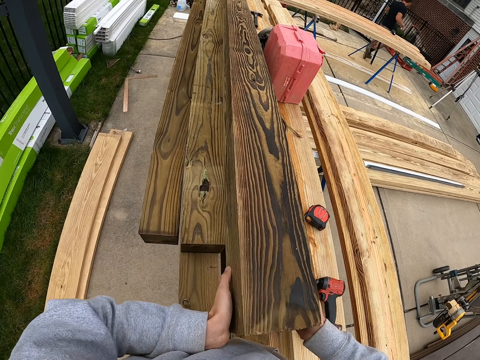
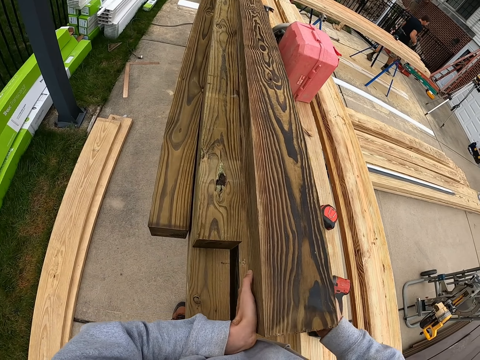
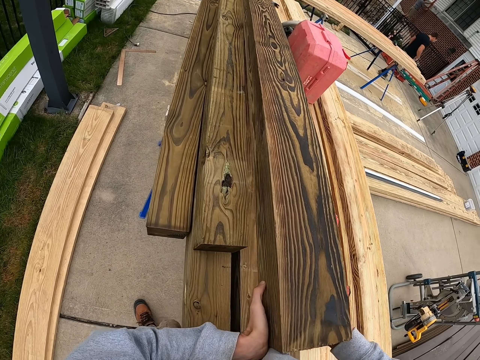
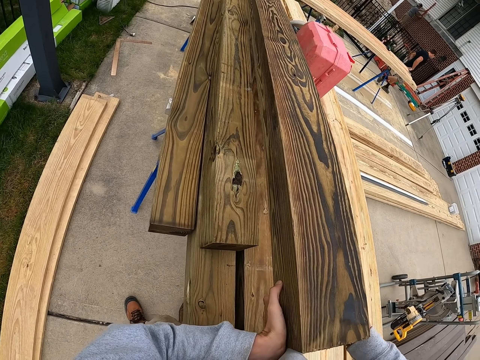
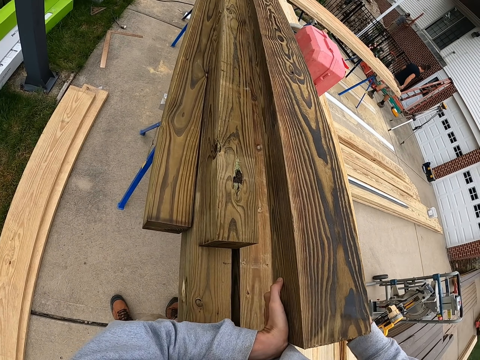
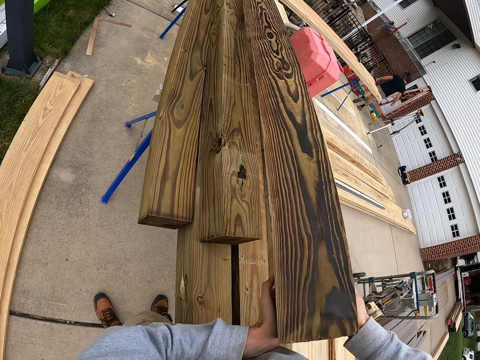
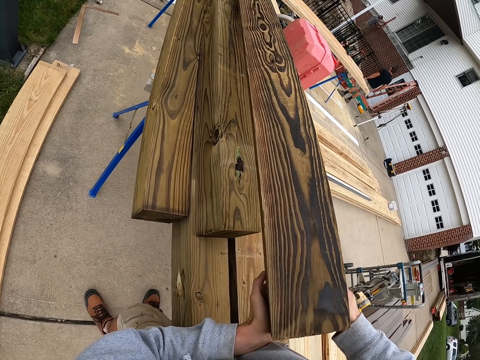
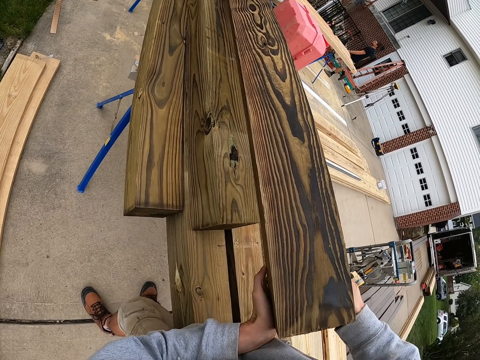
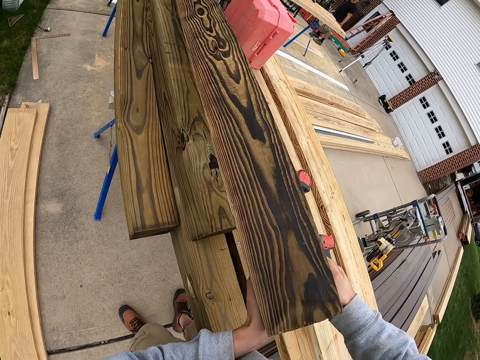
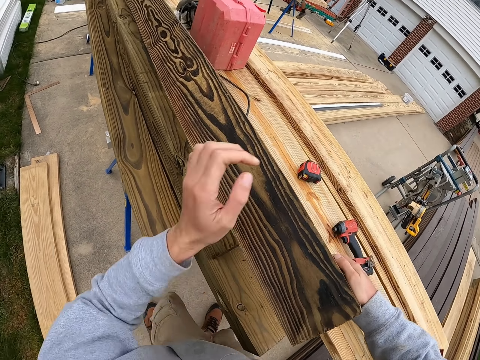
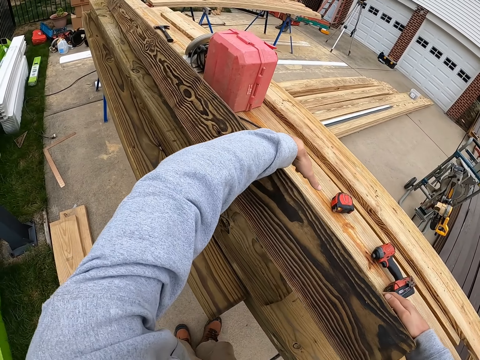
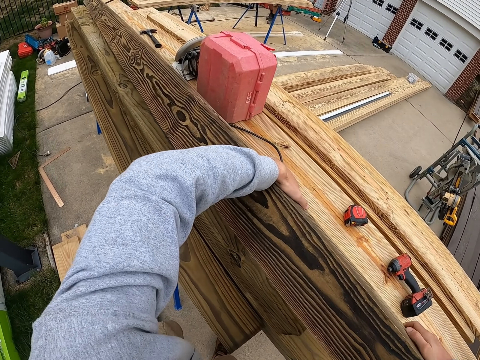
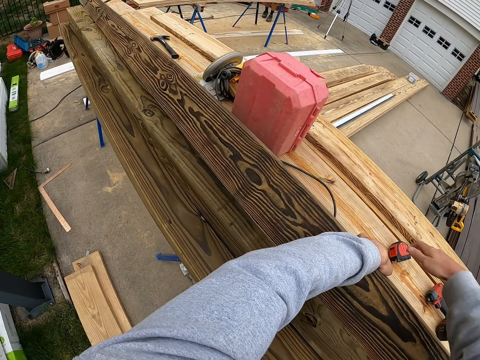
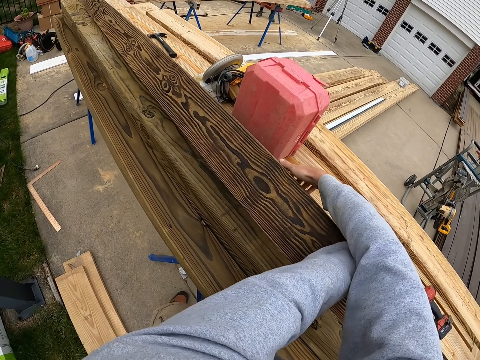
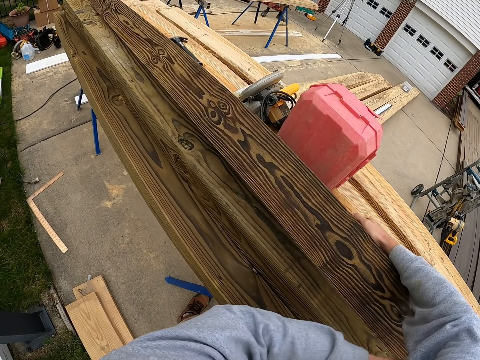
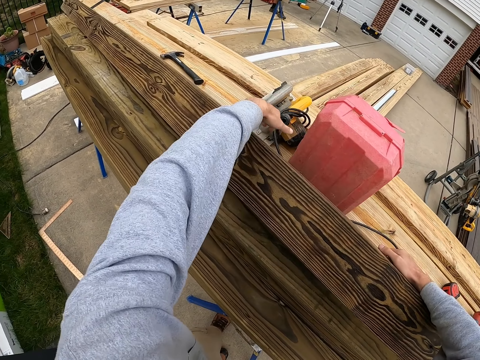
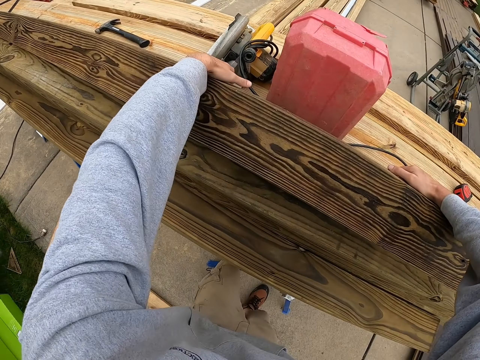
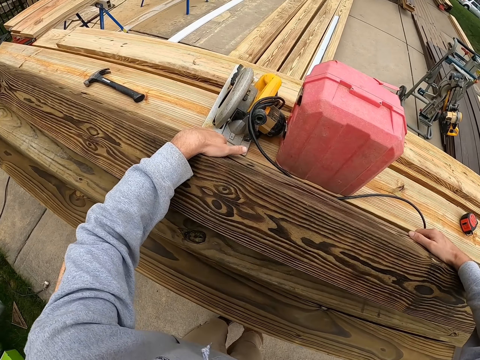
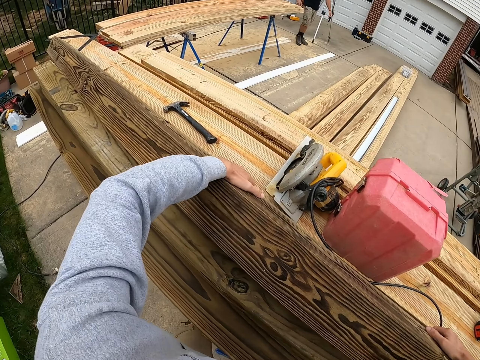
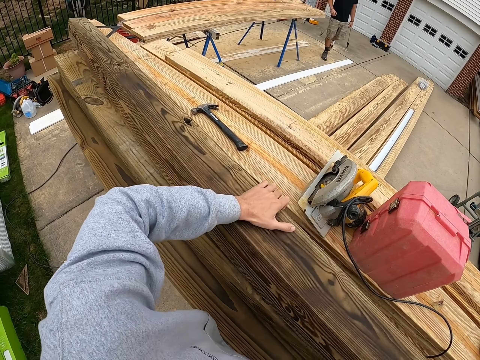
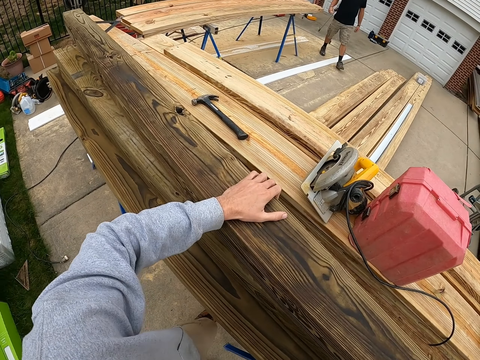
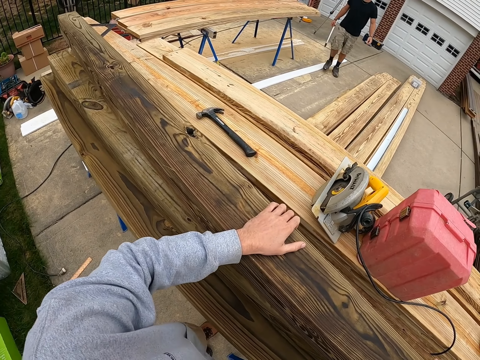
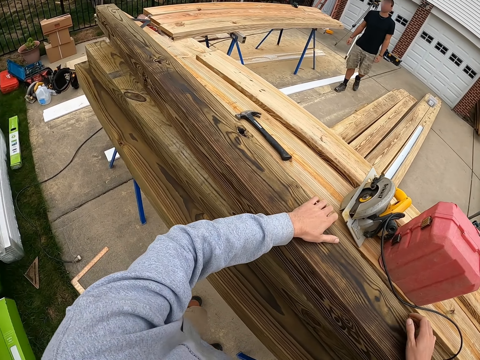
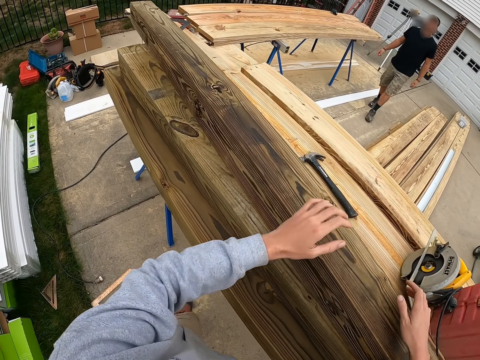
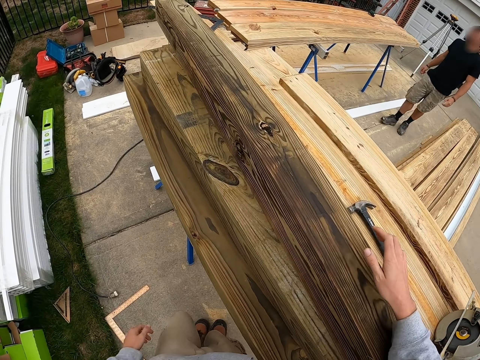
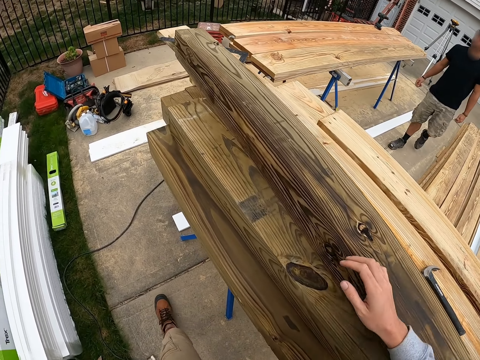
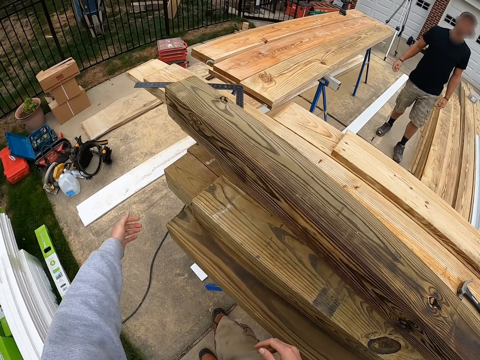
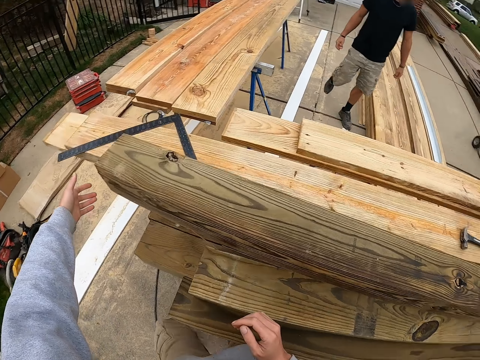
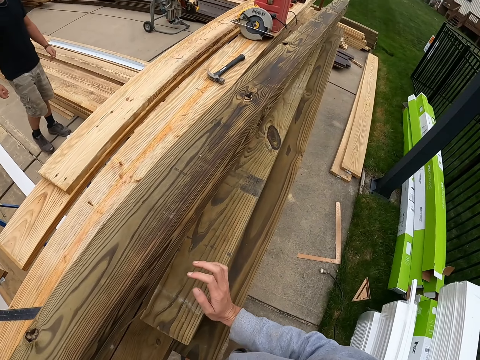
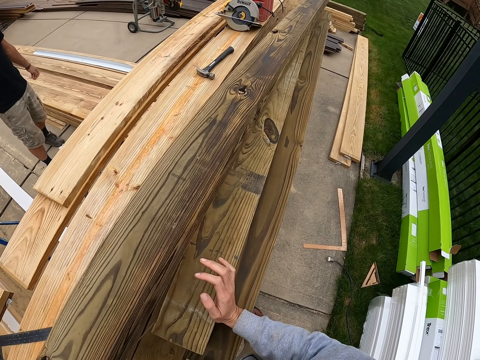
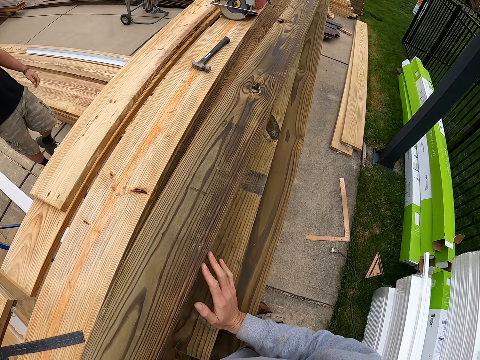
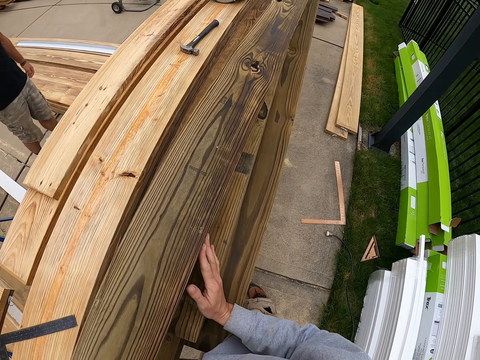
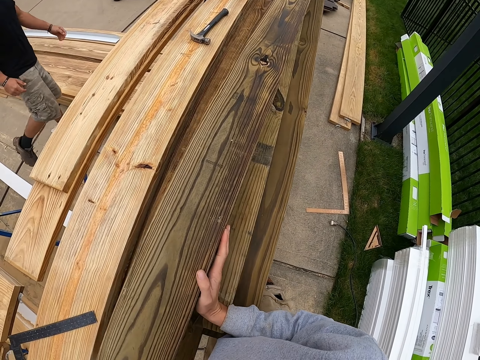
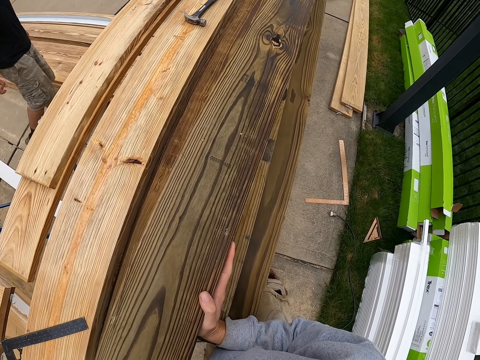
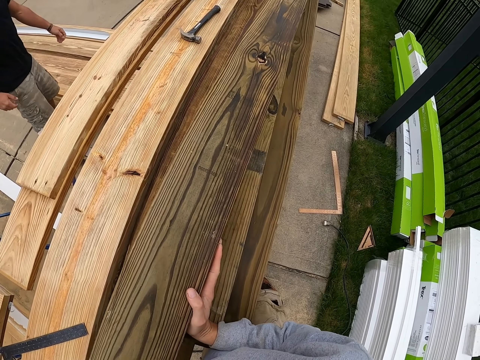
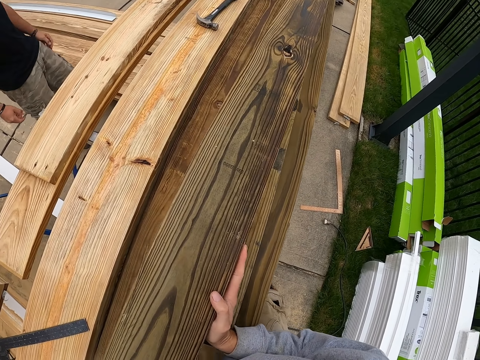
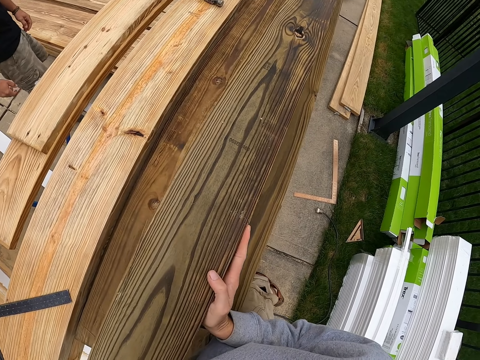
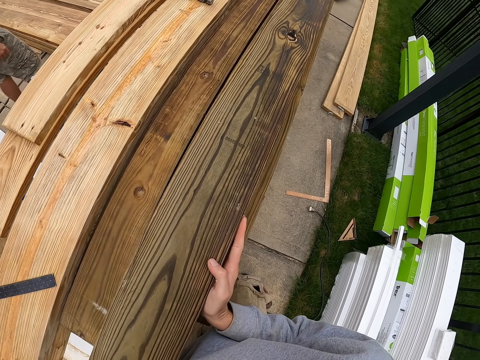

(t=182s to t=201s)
The camera wearer lifts a piece of lumber with his hands. He walks. He touches the timber.

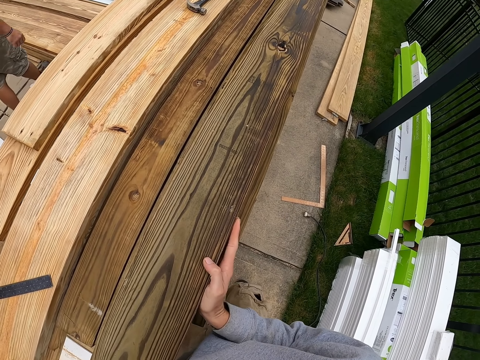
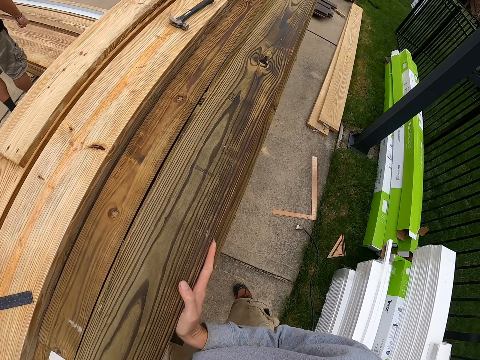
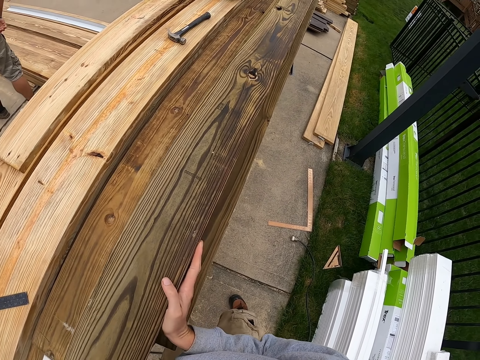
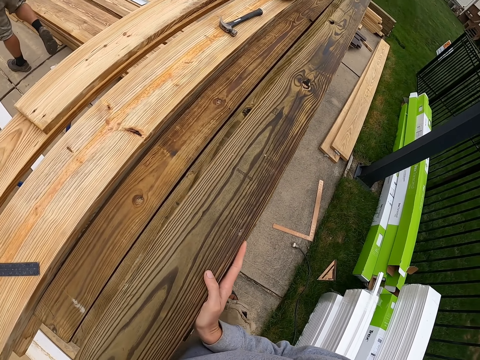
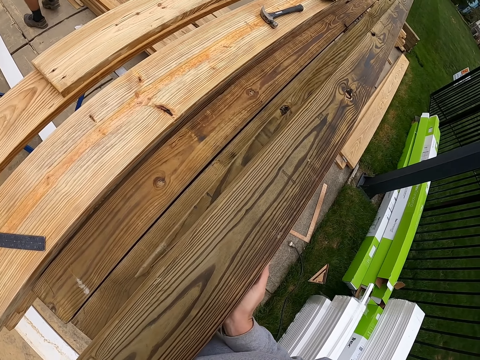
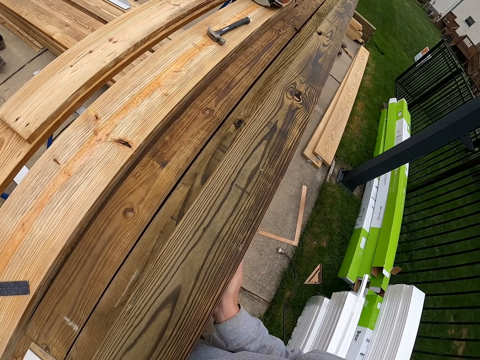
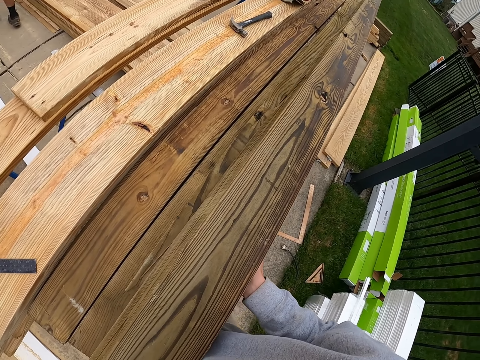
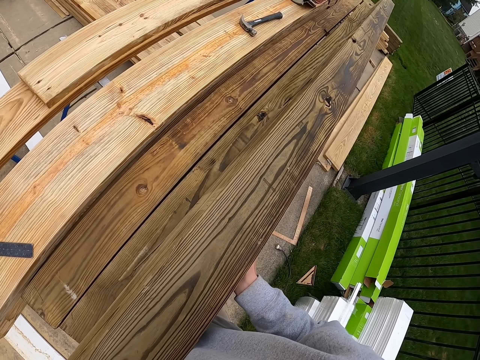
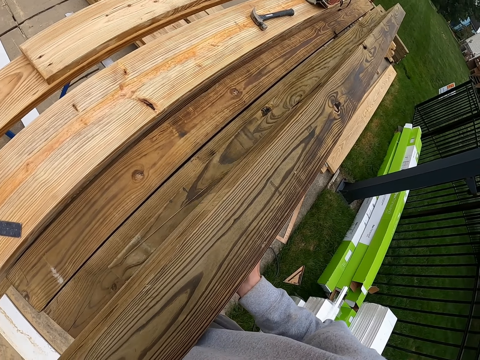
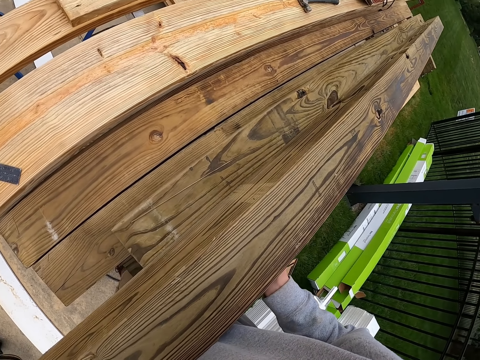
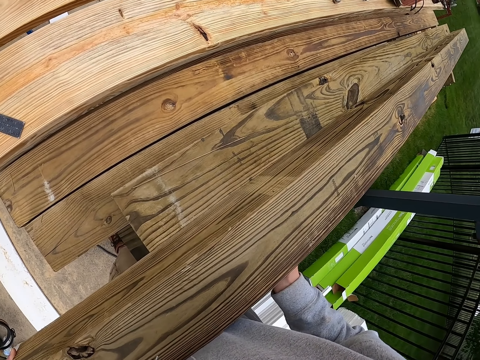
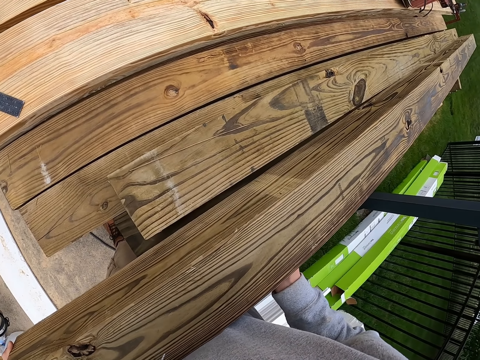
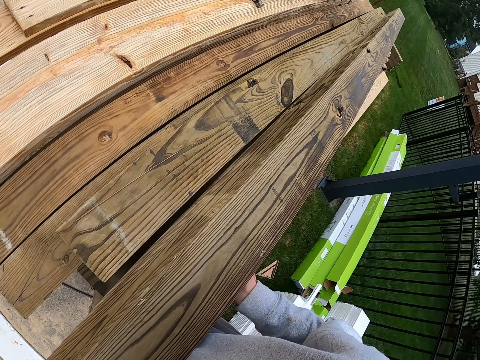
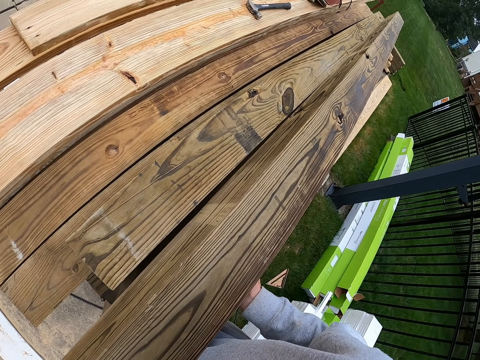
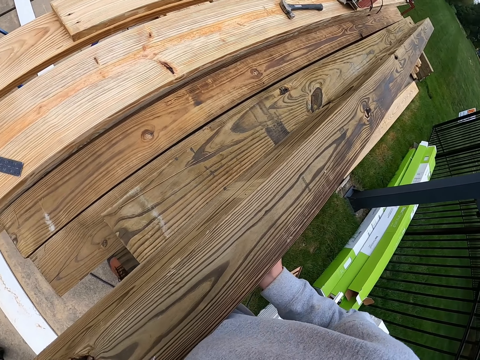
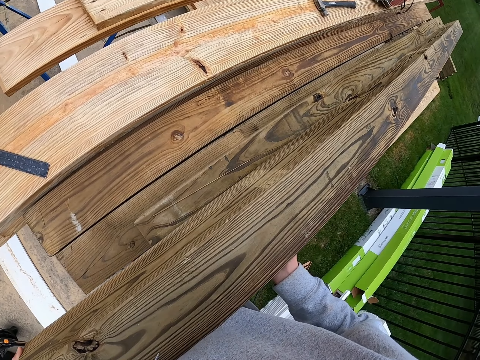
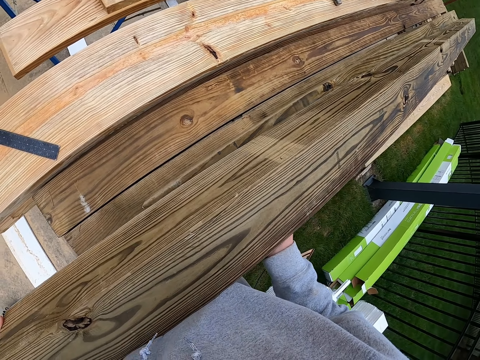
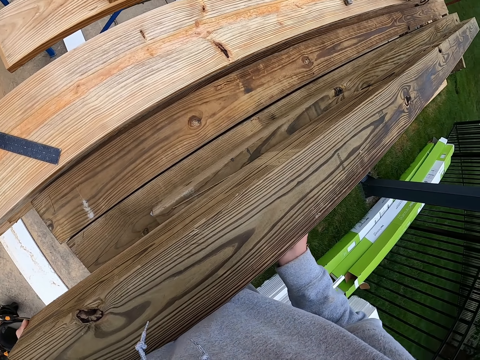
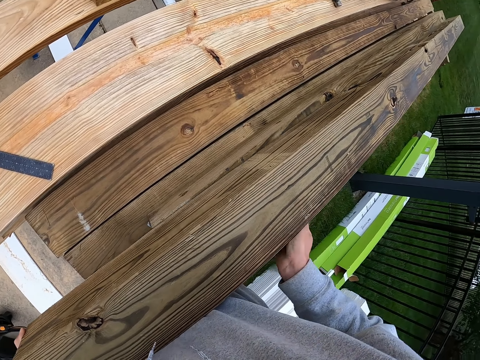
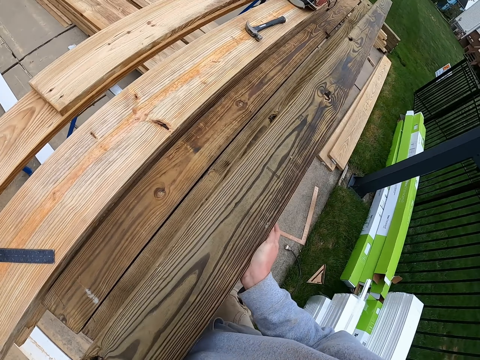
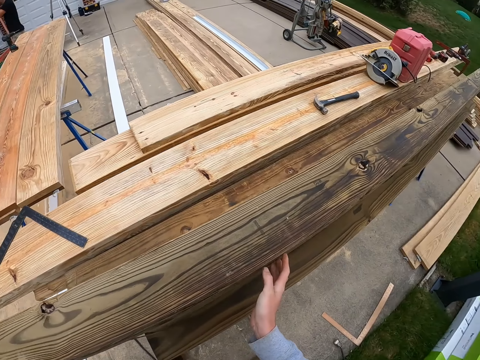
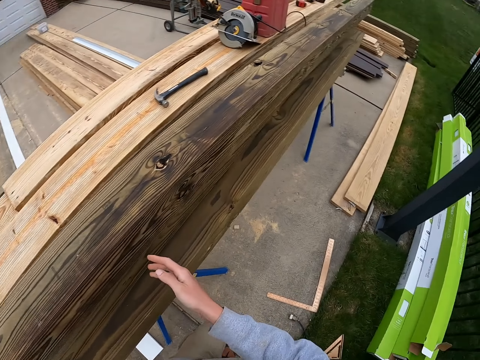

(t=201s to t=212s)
The camera wearer lifts a piece of lumber with his hands.
